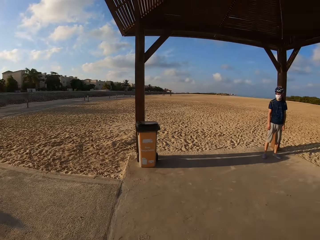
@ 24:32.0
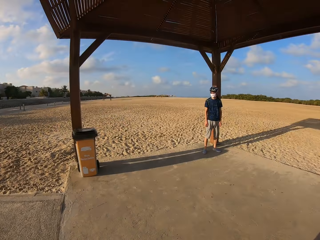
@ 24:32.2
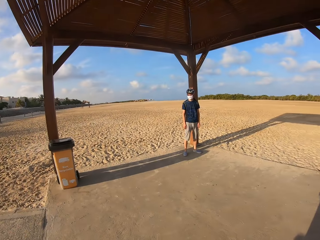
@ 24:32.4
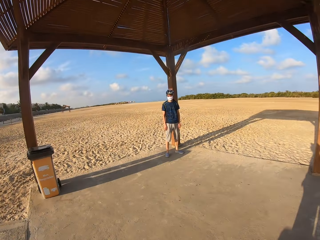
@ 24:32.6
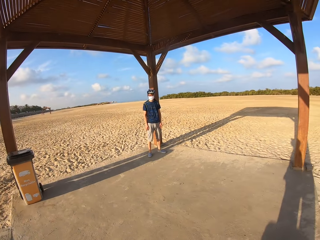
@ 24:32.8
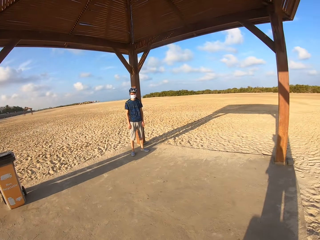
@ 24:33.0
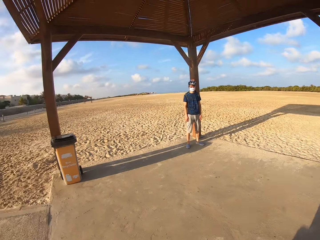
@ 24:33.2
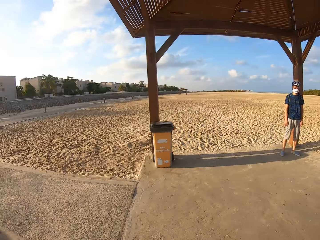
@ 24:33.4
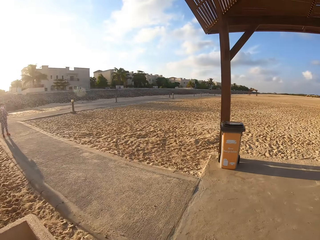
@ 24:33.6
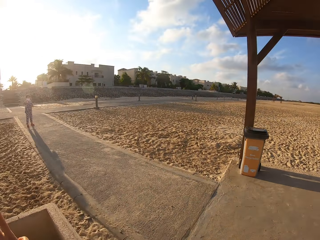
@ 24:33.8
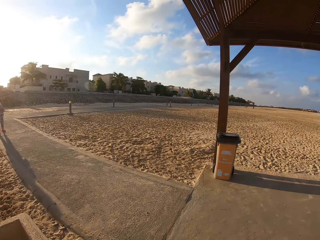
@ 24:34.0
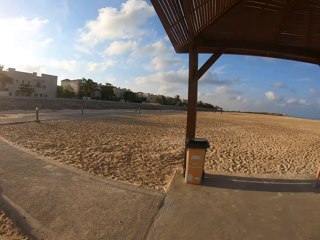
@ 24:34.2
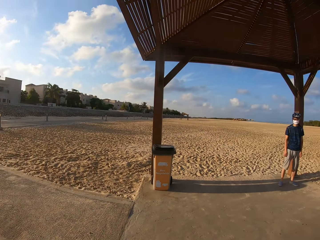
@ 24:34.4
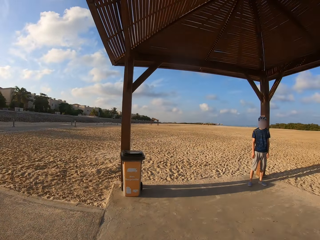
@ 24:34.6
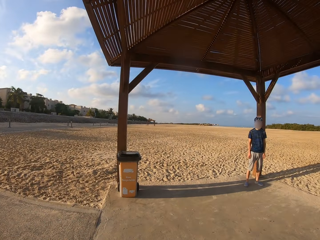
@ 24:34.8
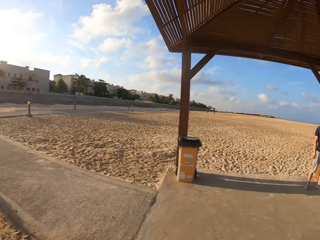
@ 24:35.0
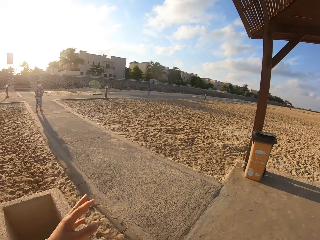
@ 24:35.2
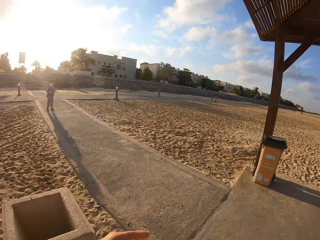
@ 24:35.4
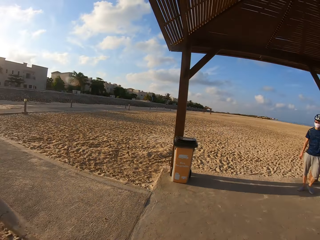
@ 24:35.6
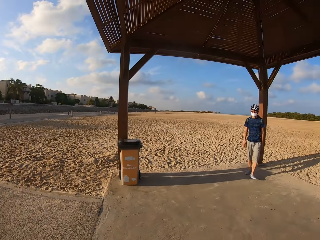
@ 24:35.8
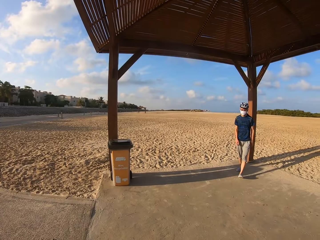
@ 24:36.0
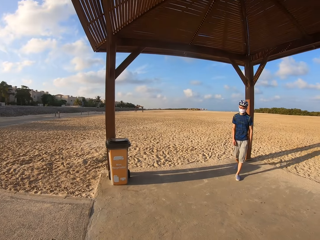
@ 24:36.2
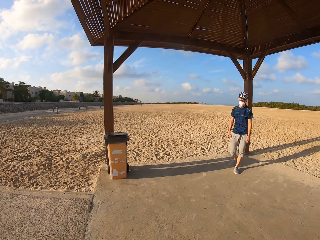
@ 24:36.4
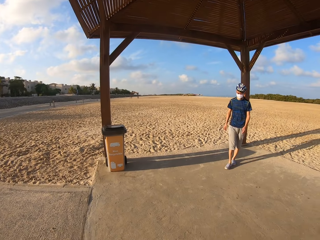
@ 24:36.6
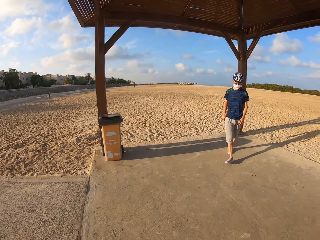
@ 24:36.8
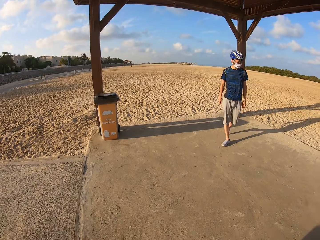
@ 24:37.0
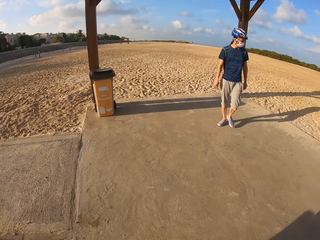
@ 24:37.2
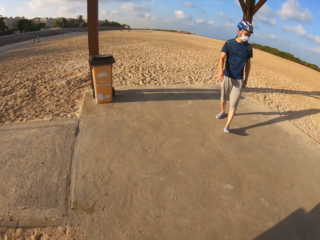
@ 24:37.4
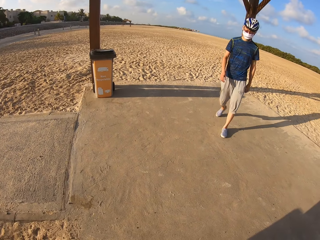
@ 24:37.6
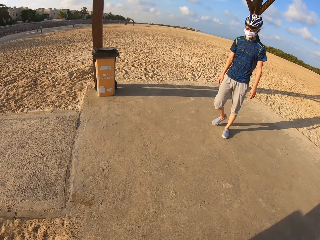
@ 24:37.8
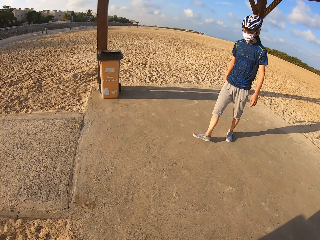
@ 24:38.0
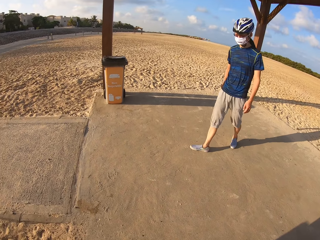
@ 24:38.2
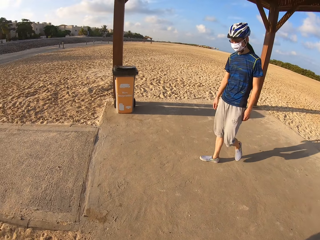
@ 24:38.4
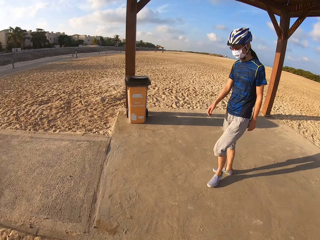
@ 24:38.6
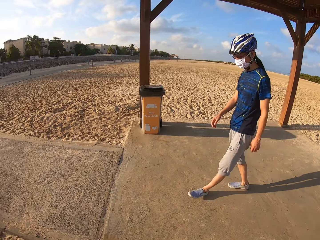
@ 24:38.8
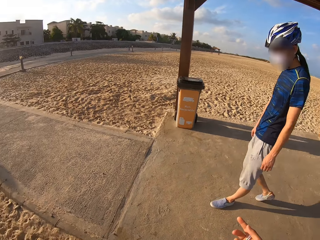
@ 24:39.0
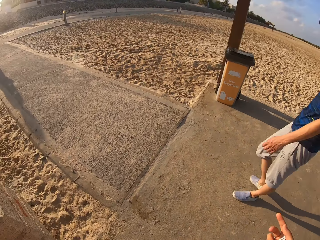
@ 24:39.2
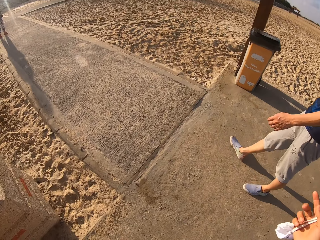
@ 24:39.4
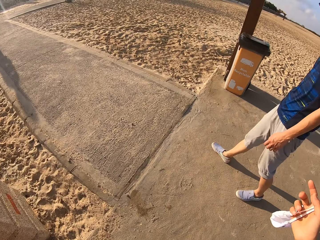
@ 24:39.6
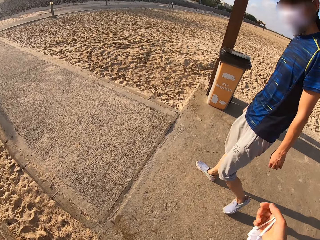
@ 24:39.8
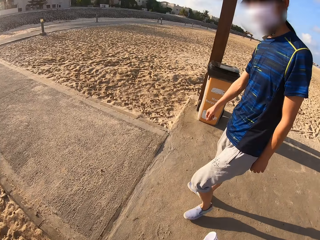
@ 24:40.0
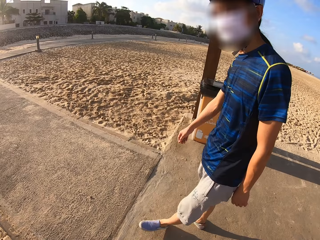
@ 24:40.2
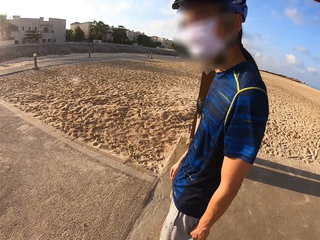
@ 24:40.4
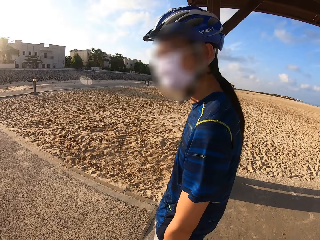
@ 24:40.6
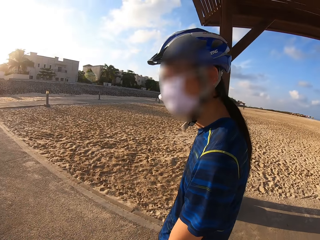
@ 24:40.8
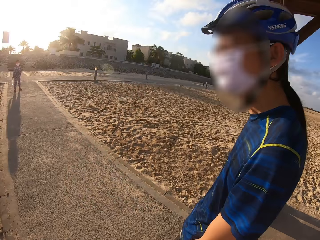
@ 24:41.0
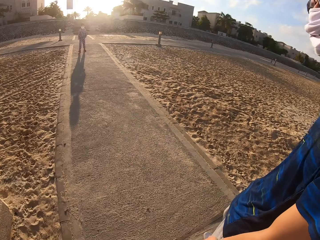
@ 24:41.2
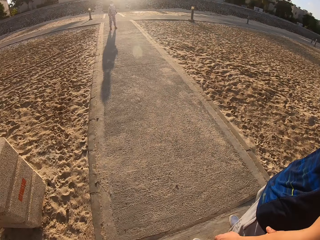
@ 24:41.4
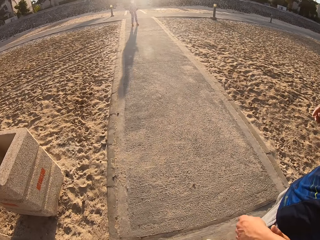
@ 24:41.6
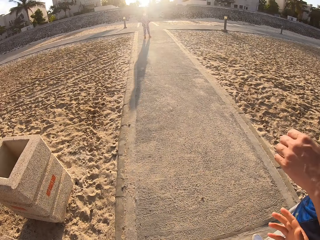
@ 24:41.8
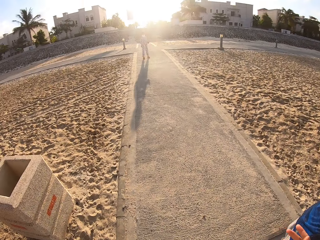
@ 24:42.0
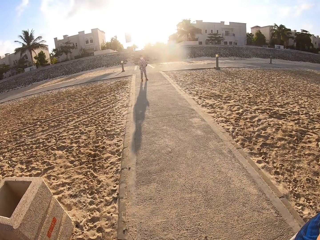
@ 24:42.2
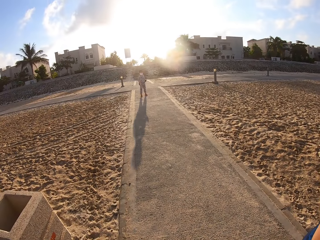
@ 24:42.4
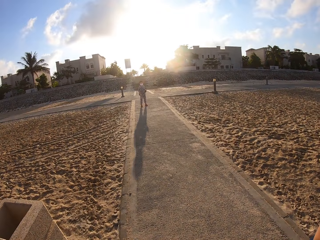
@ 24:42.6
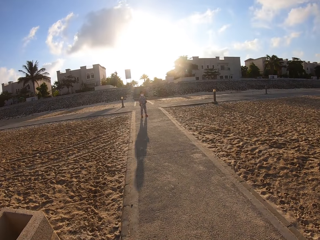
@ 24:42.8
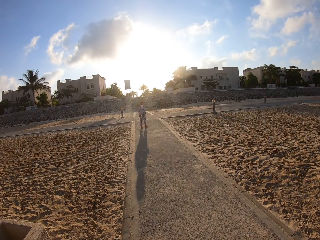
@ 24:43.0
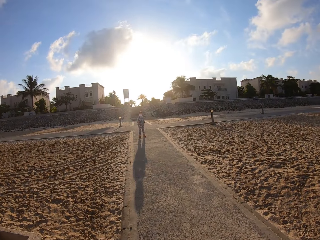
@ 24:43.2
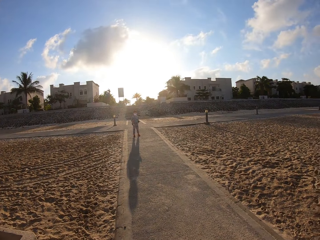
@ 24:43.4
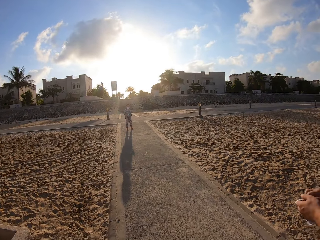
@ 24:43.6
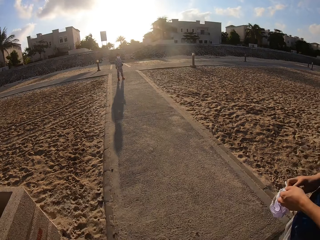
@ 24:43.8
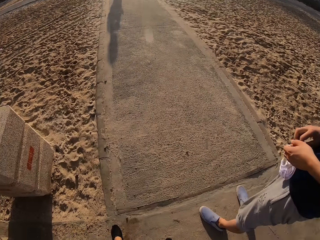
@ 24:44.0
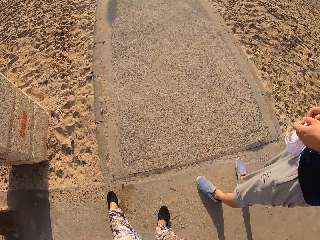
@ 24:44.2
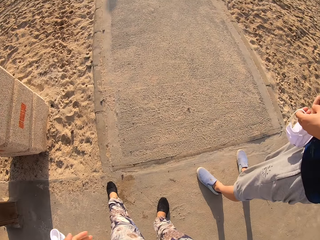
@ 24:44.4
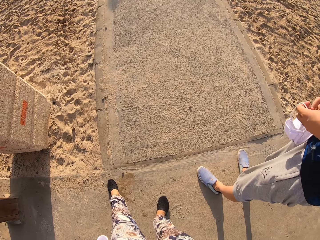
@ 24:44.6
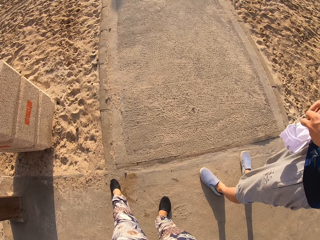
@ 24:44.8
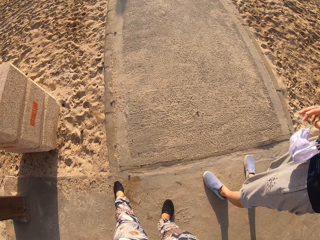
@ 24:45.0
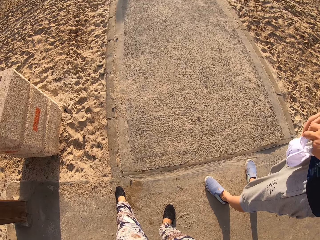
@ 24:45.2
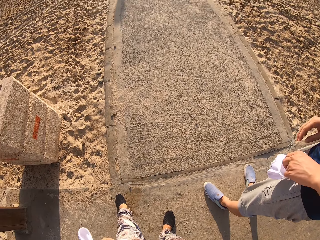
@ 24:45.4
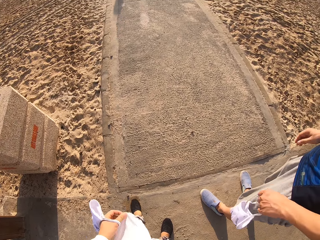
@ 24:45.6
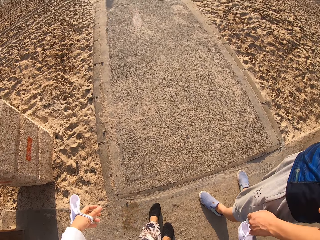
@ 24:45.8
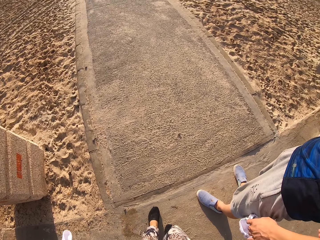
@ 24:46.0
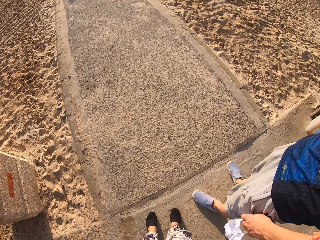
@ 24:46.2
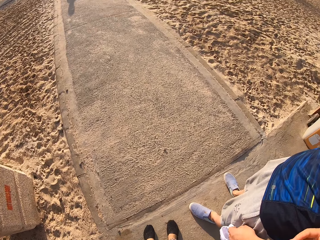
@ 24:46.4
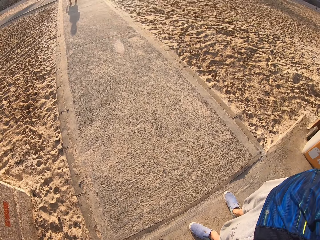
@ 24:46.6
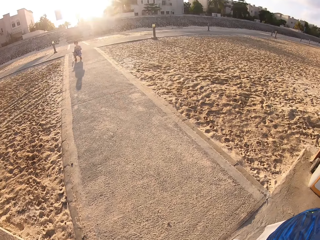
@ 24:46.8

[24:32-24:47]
The camera wearer stares at a person. They stare at another person. The other person walks on the floor. The camera wearer flips the right hand. They stare at the first person.

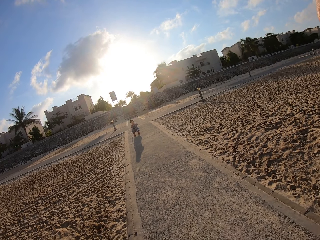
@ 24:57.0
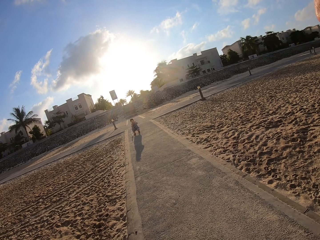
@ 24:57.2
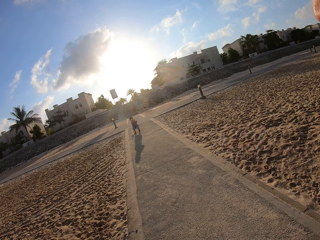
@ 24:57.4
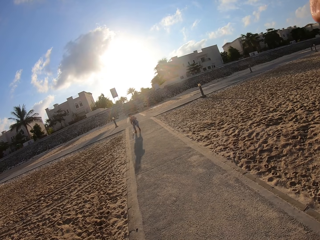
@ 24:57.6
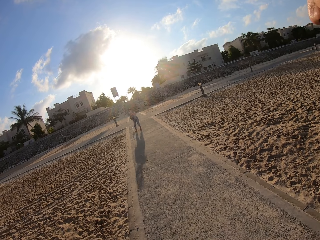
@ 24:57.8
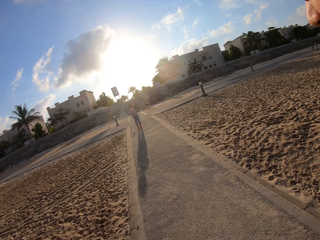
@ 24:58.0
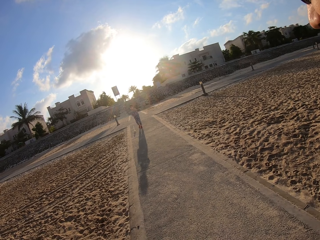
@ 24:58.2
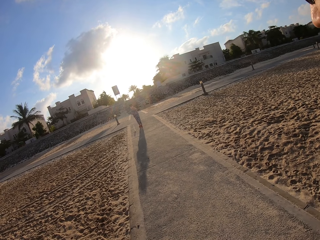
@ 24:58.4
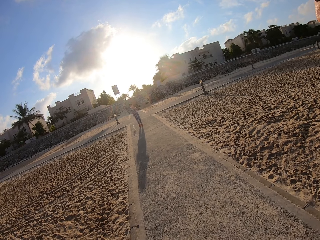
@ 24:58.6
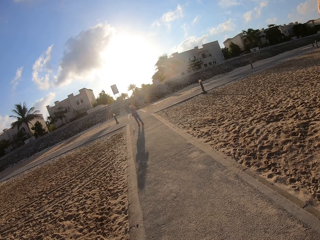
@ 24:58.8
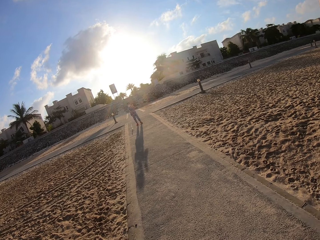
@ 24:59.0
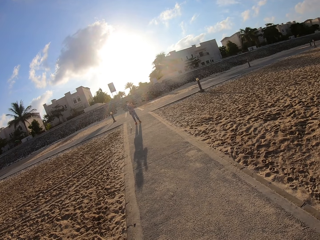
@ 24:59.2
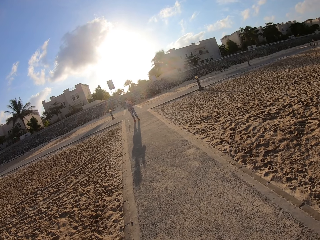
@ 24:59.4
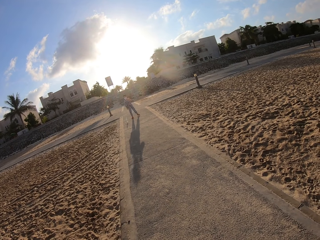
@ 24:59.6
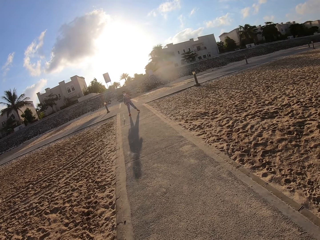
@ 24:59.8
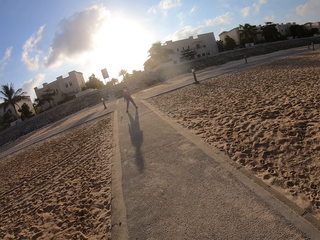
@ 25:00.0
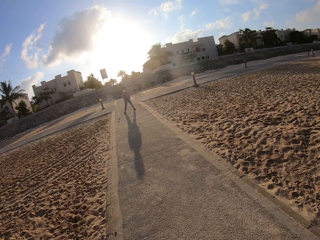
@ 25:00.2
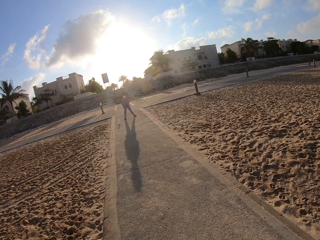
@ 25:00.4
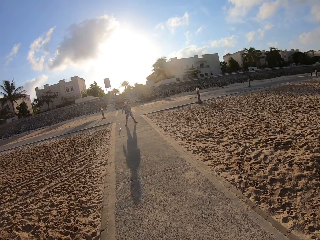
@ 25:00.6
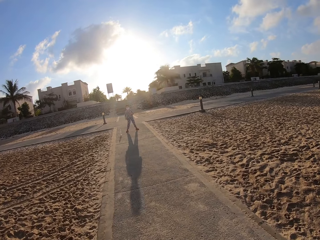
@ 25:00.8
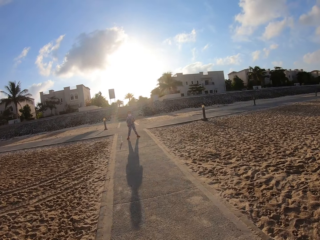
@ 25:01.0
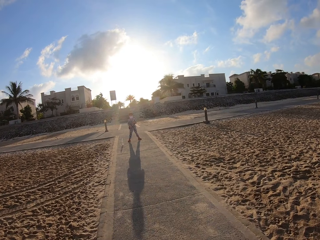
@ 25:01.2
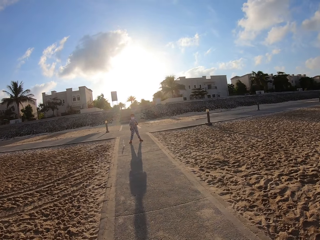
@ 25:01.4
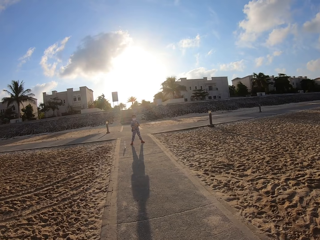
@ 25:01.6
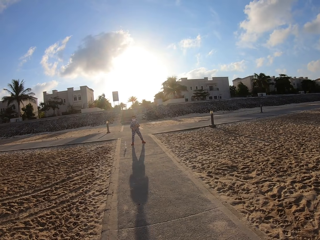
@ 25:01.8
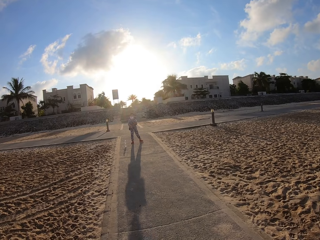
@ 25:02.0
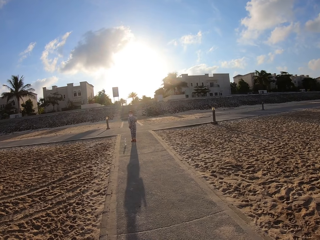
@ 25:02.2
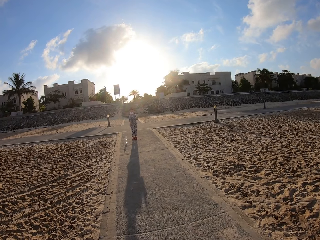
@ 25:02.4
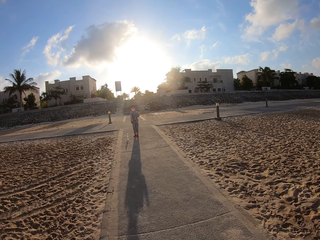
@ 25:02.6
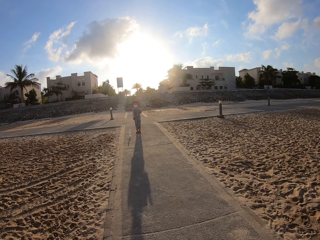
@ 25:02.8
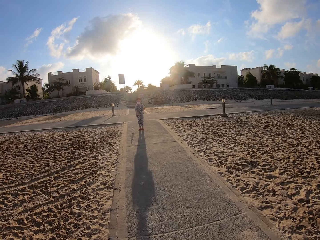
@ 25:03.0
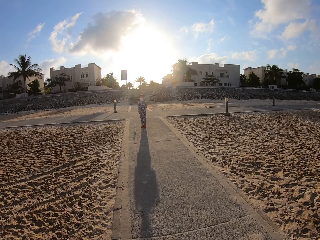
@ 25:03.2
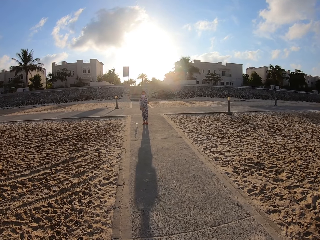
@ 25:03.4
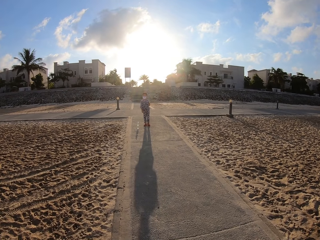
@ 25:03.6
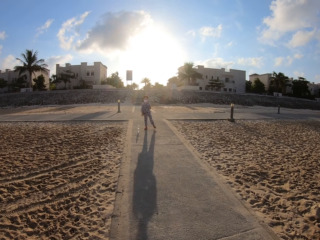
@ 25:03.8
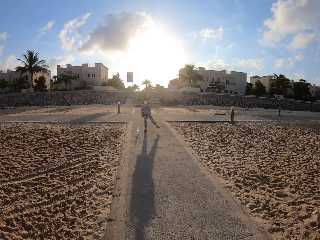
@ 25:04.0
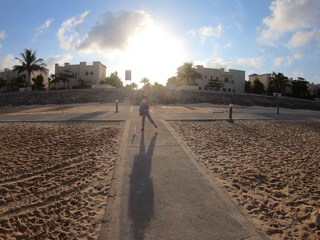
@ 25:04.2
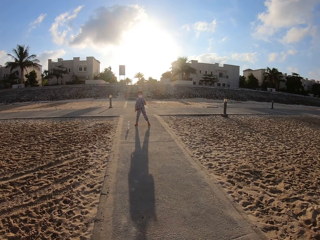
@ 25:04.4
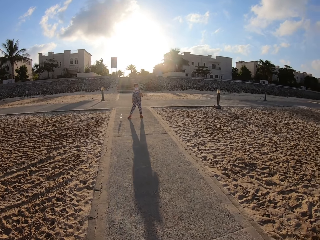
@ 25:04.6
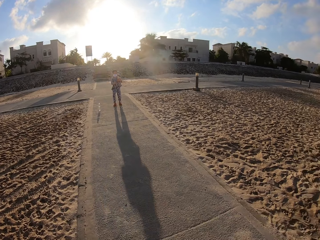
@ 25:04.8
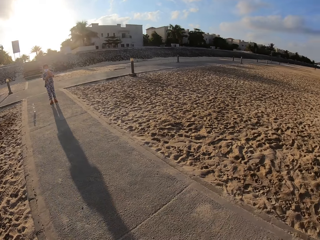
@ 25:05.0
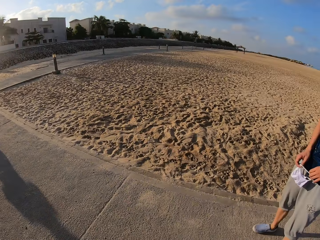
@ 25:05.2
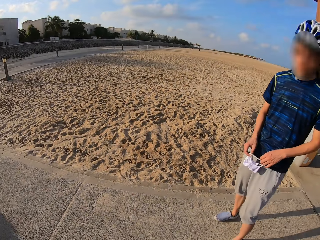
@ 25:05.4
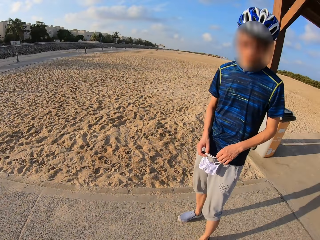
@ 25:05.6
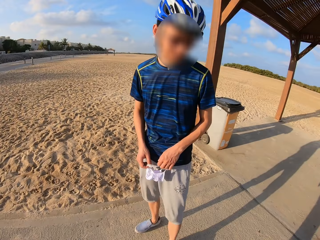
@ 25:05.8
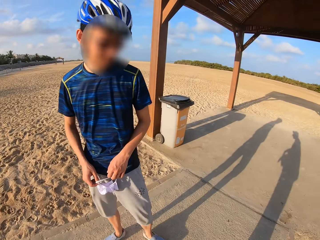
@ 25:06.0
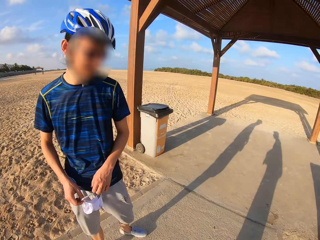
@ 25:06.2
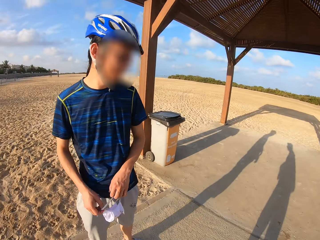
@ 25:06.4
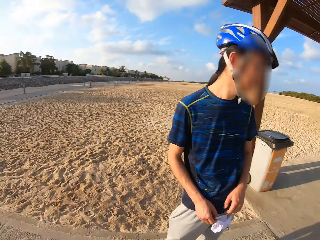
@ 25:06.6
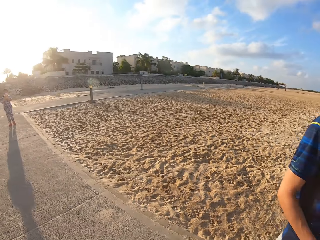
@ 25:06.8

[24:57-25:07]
The camera wearer walks on the sidewalk. They look around.
